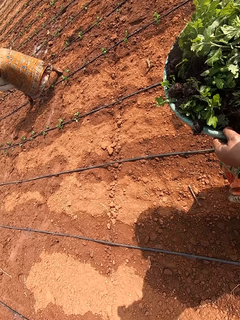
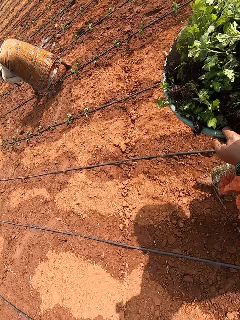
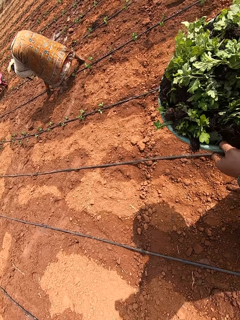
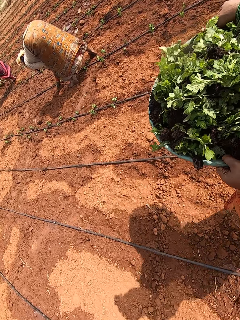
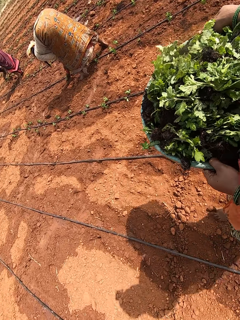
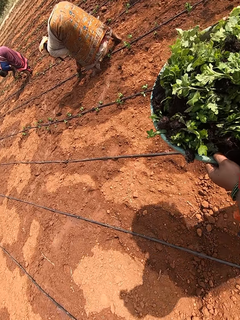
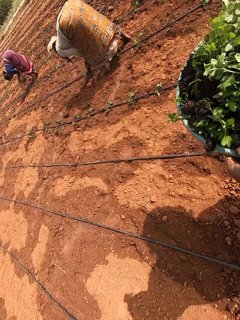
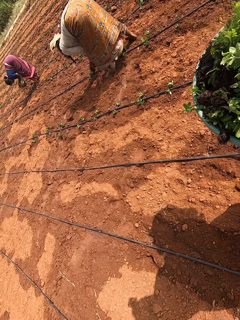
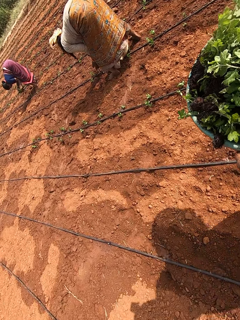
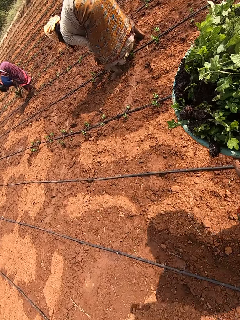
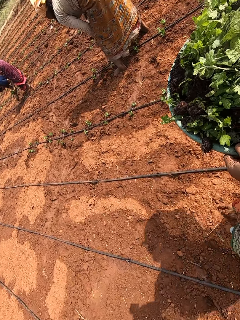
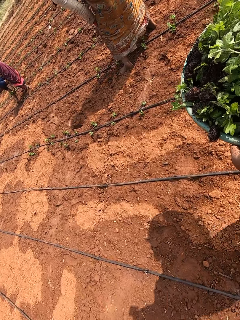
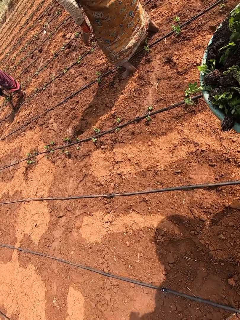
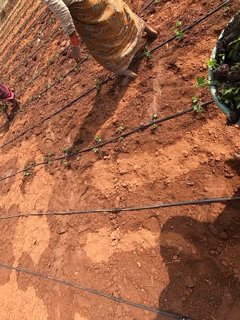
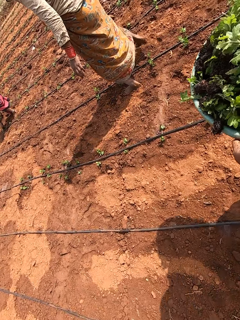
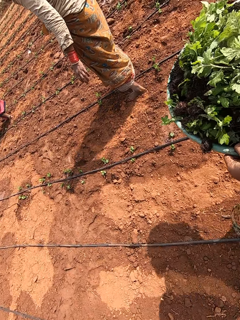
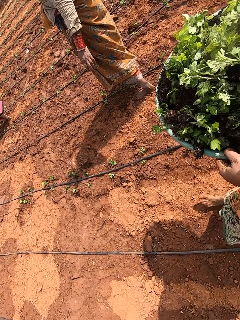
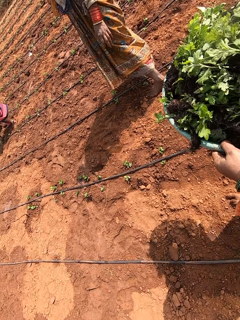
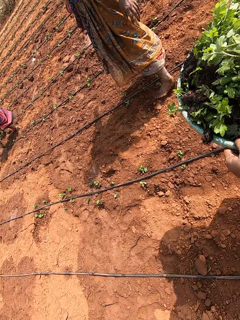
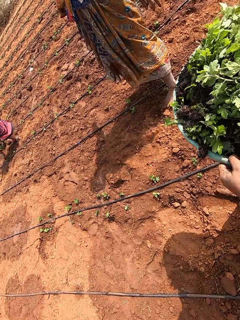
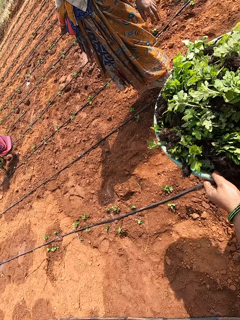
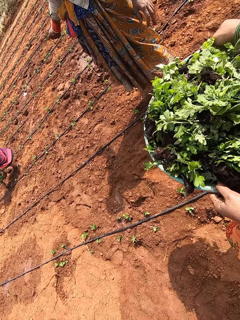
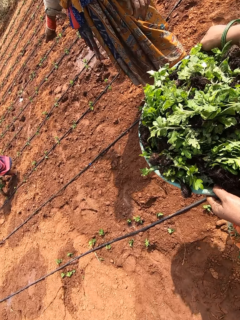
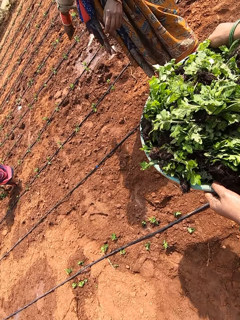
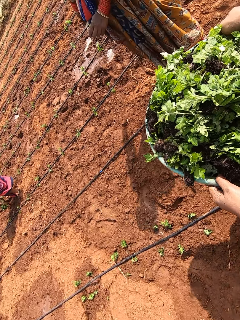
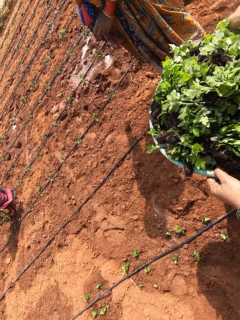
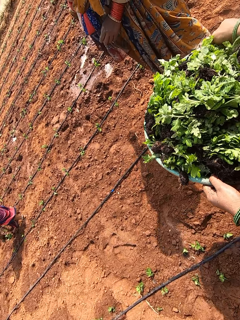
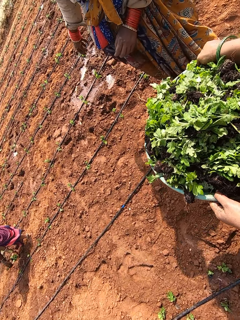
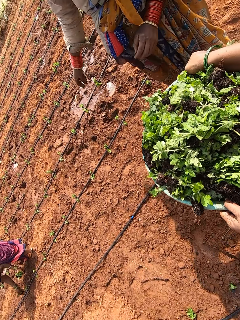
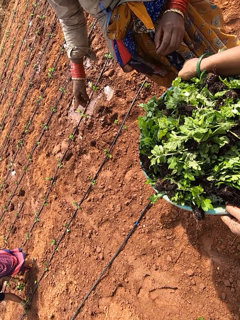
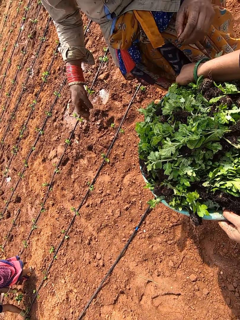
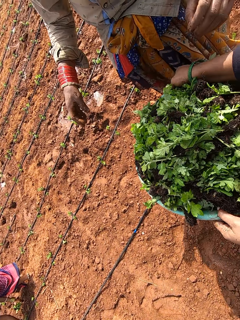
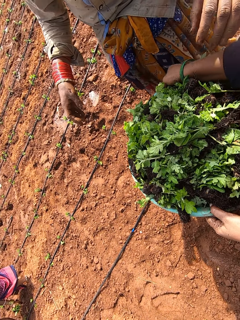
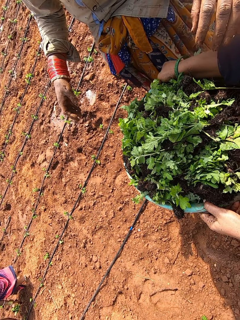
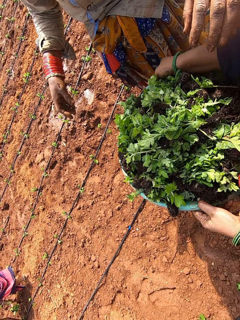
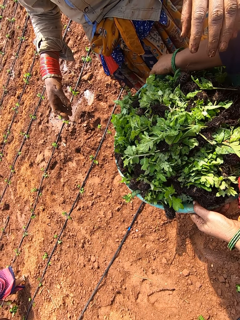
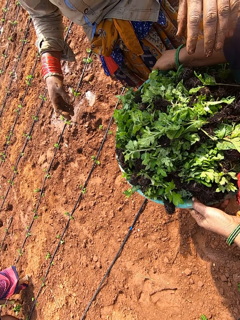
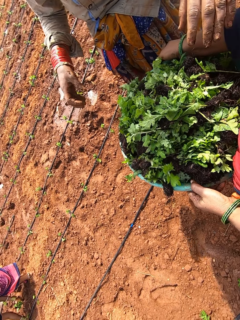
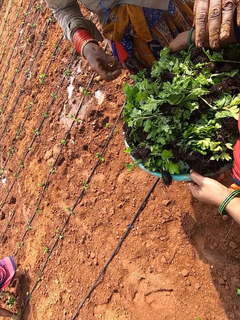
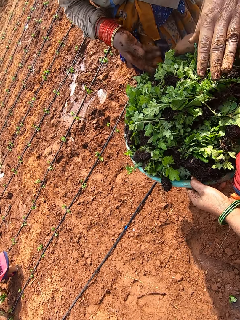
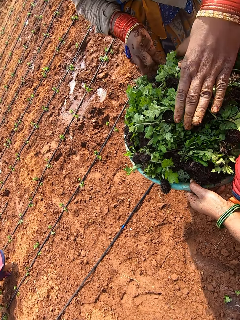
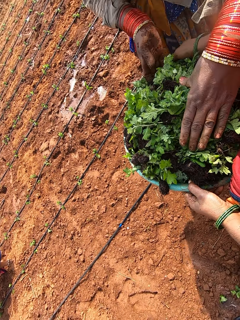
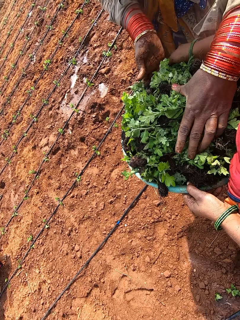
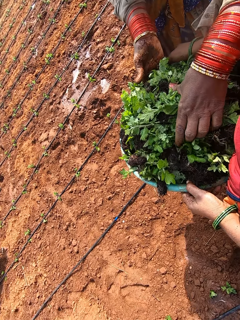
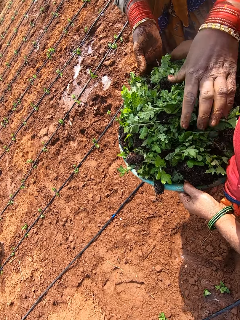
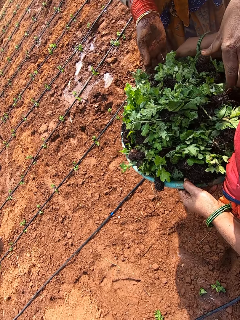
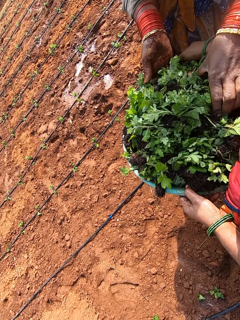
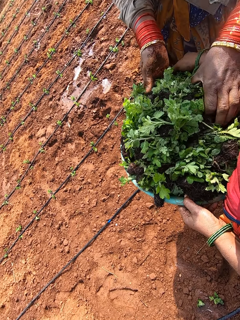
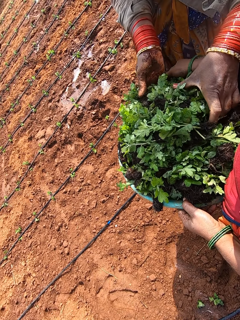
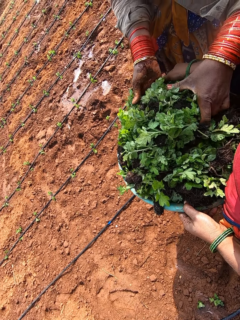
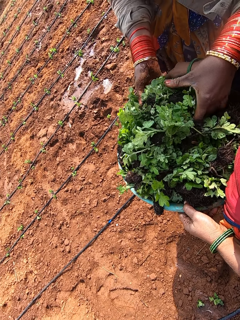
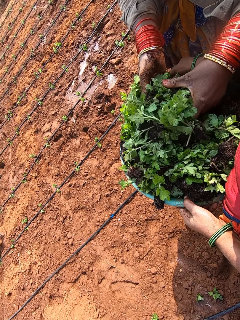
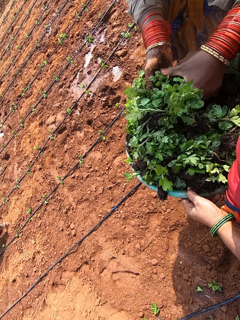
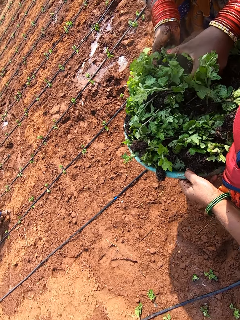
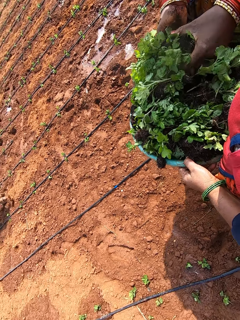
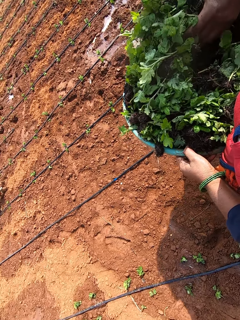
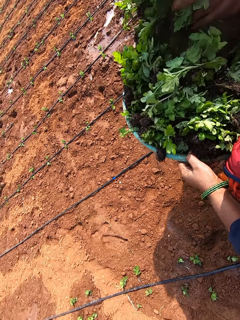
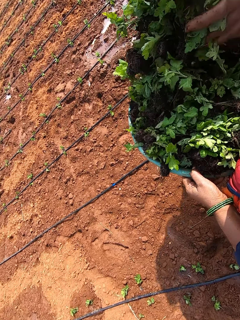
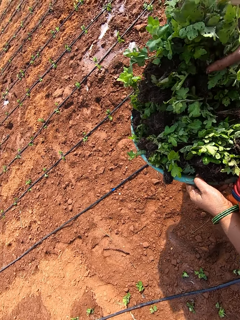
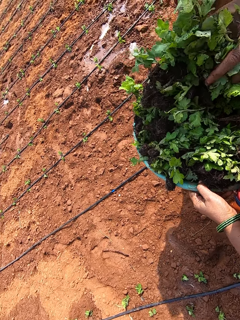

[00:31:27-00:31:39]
A woman plants a seedling on the ground with her right hand. Another woman picks a seedling from her left hand with her right hand and plants the seedling on the ground with her right hand. The first woman packs some seedlings from the bowl in the hands of the camera wearer with both hands. A man interacts with the camera wearer. Another woman picks plants.

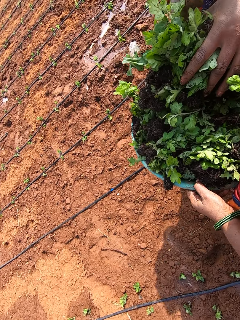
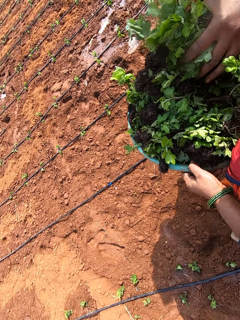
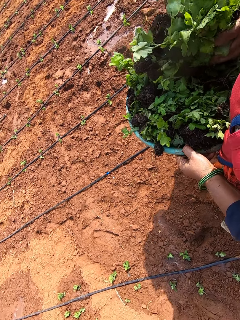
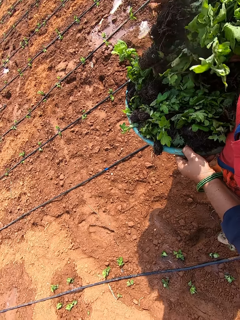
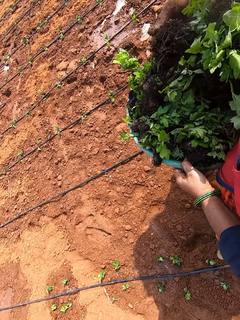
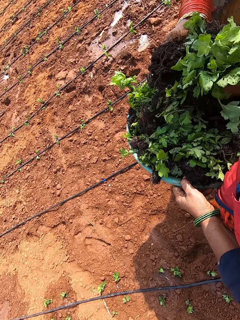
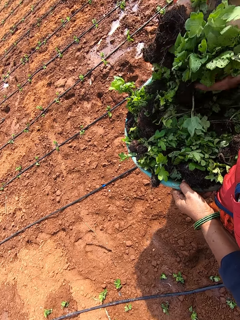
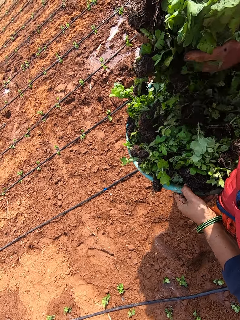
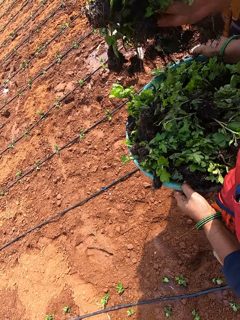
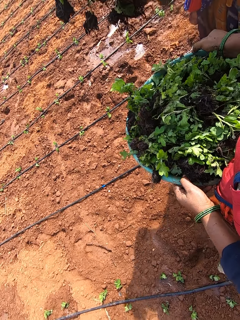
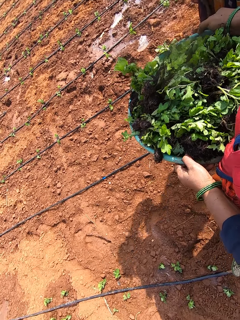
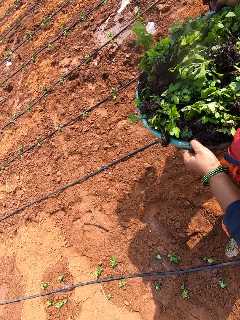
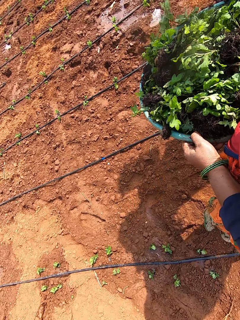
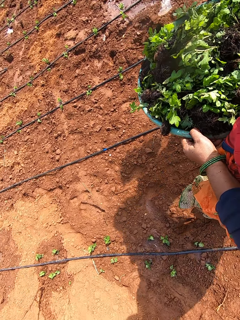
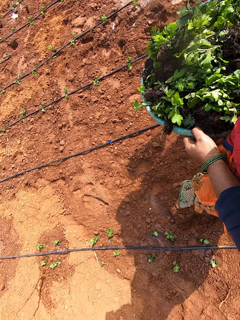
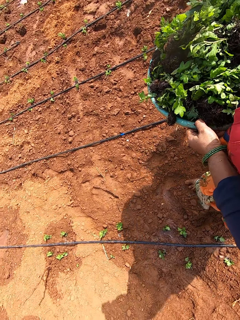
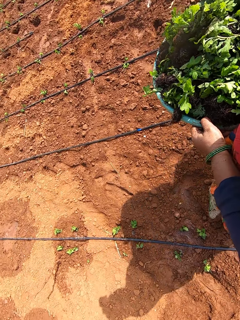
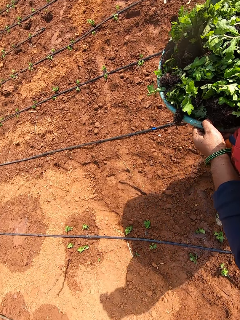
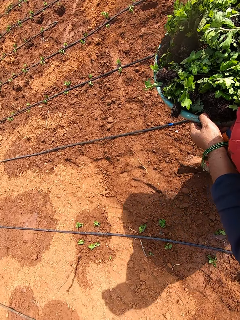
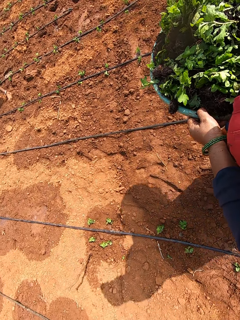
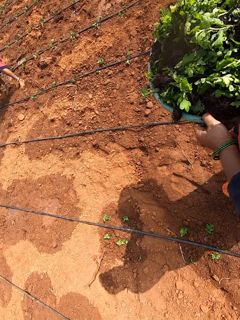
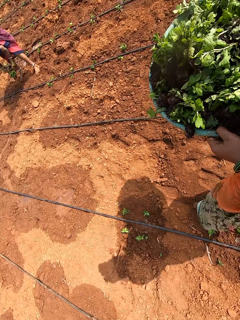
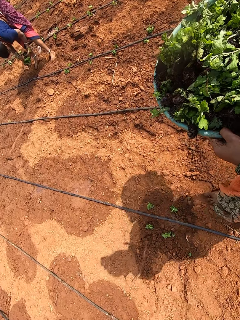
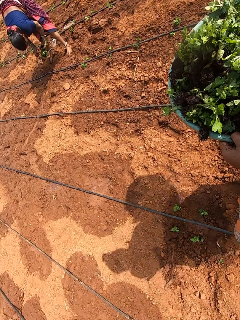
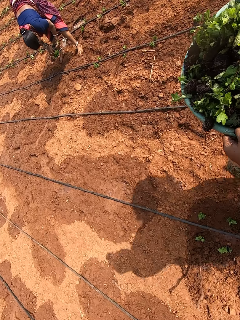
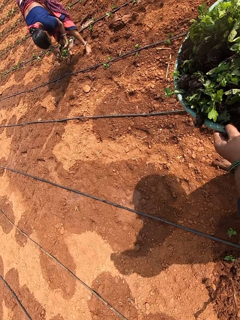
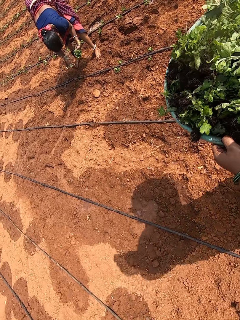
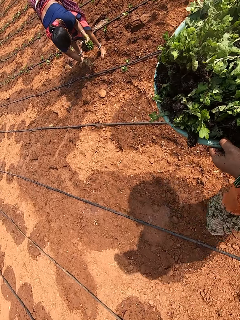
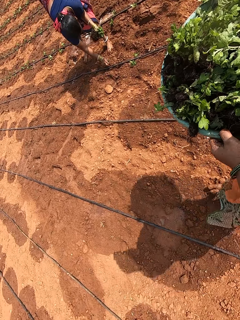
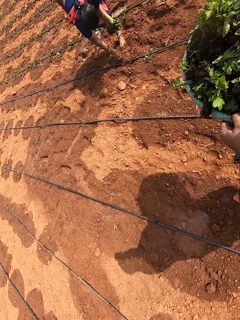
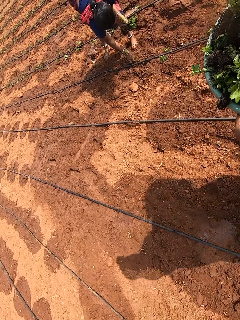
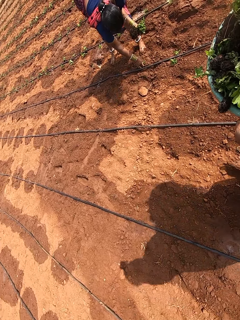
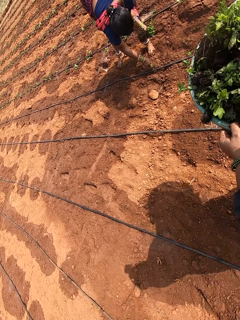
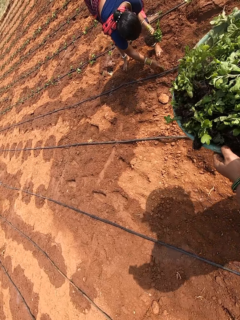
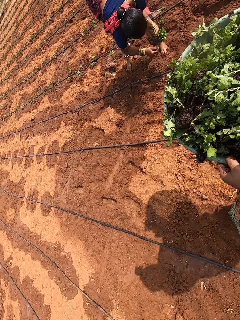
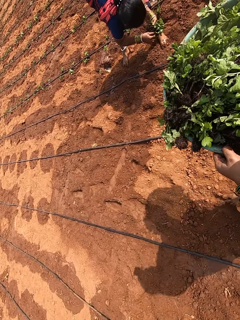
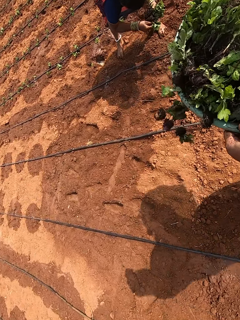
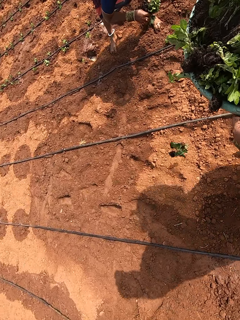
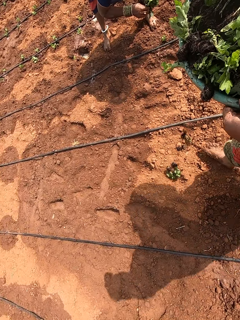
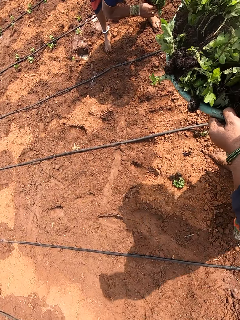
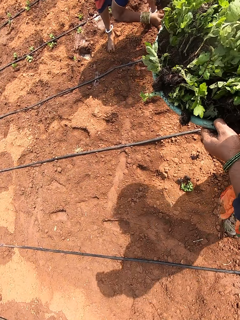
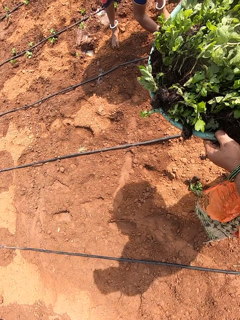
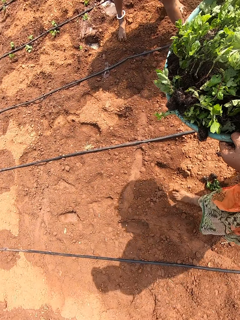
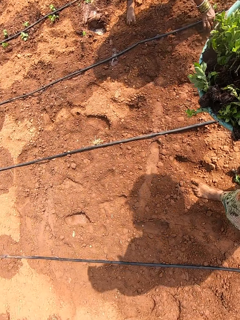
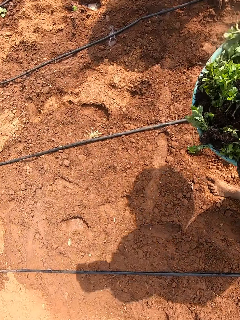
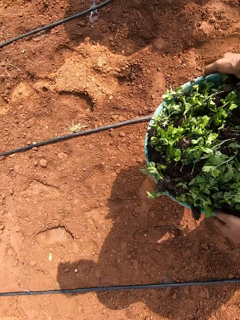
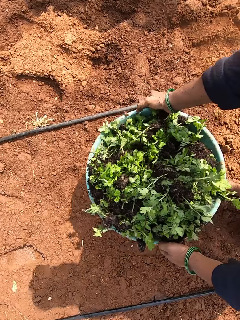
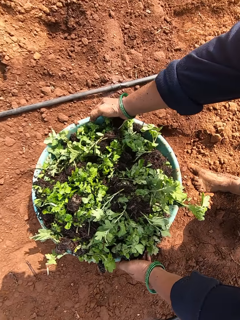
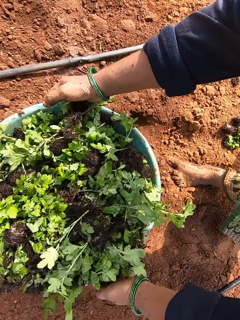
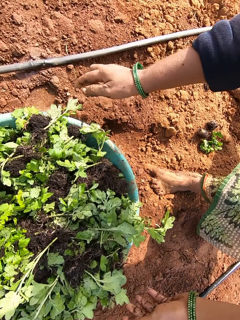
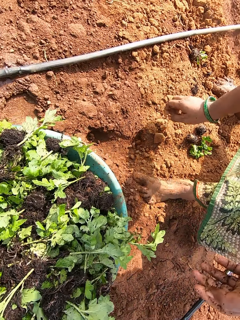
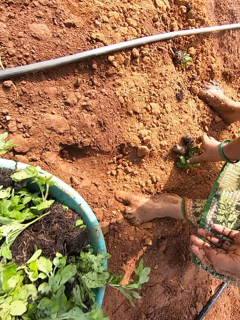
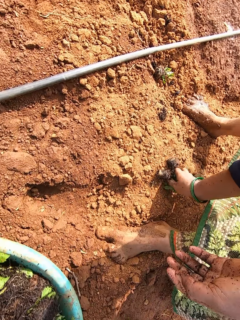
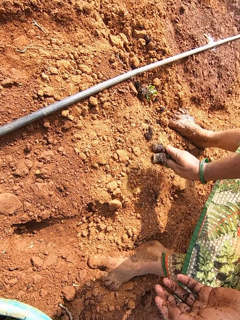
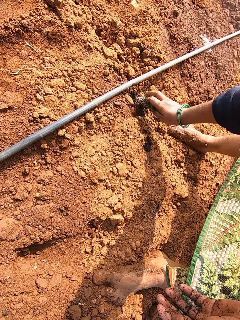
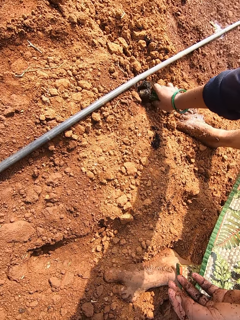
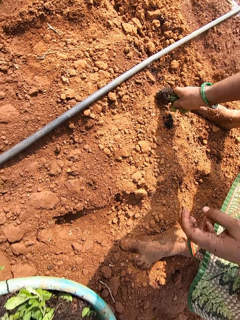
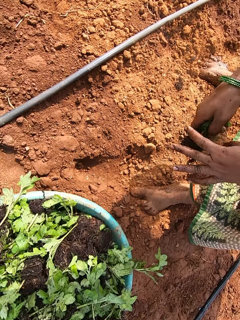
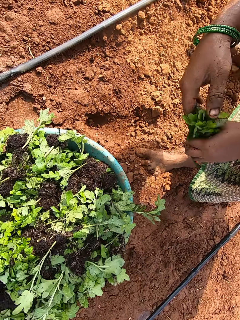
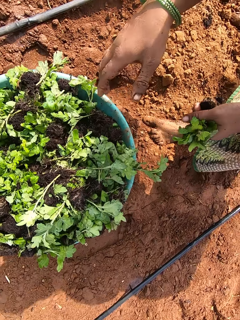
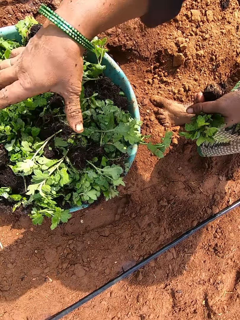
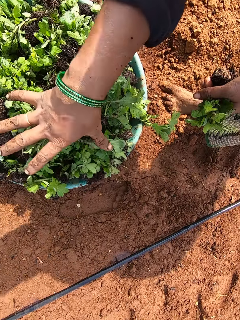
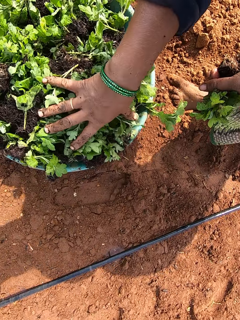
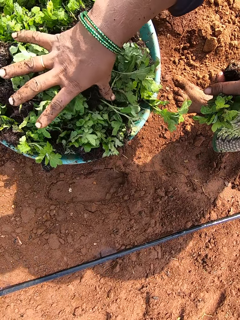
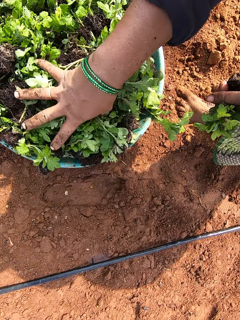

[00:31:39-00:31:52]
The camera wearer walks in the farm. A woman picks a seedling from her left hand with her right hand and plants the seedling on the ground with her right hand. Another woman picks a seedling from her left hand with her right hand. The camera wearer drops a plant on the ground. The other woman plants the seedling in the ground with her right hand. The camera wearer places the bowl or basin on the ground with both hands. She picks seedlings from the ground with her right hand. She picks a seedling from the ground with her right hand. She passes the seedlings from her right hand to her left hand. She touches the plants on the basin.
